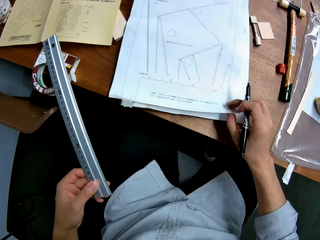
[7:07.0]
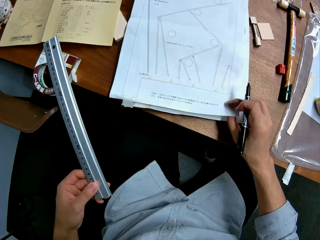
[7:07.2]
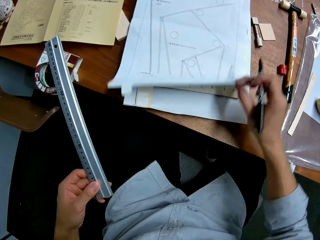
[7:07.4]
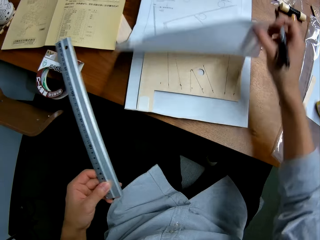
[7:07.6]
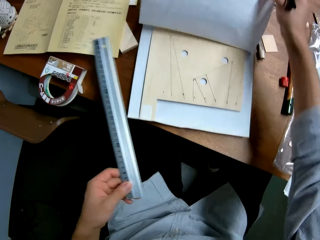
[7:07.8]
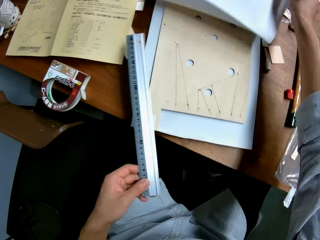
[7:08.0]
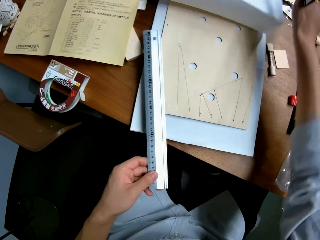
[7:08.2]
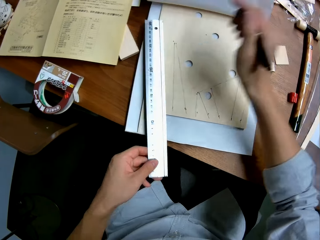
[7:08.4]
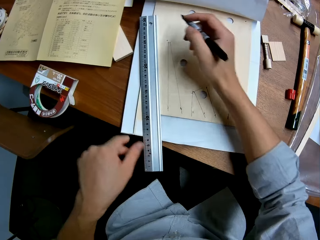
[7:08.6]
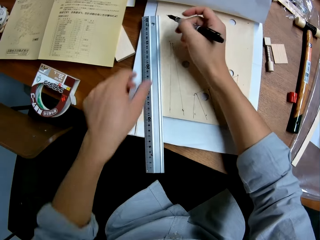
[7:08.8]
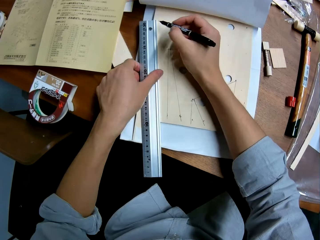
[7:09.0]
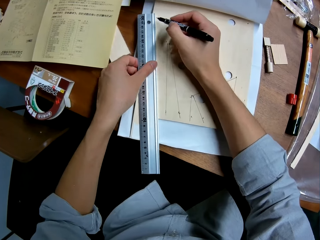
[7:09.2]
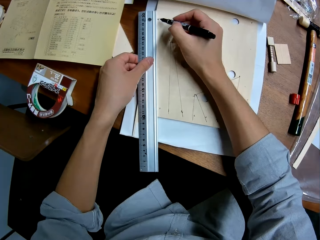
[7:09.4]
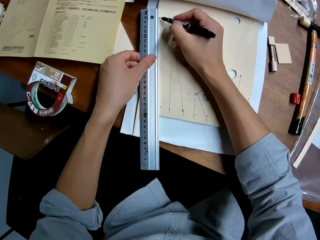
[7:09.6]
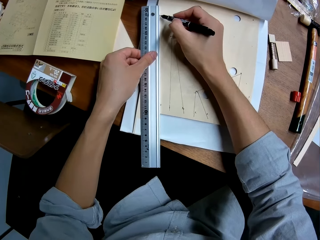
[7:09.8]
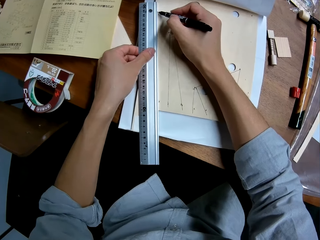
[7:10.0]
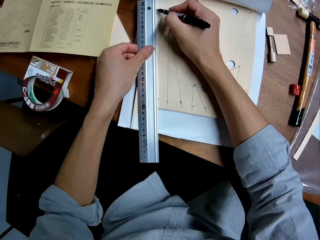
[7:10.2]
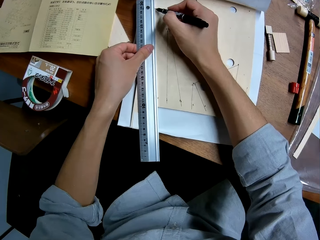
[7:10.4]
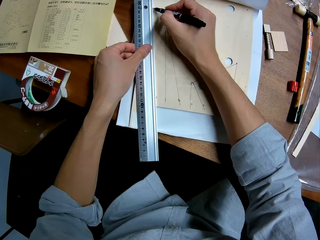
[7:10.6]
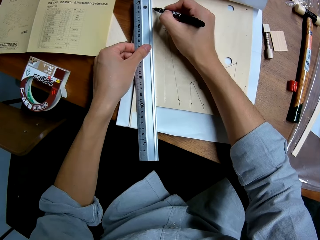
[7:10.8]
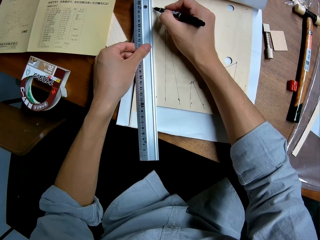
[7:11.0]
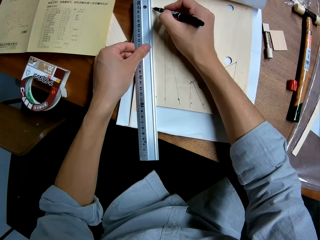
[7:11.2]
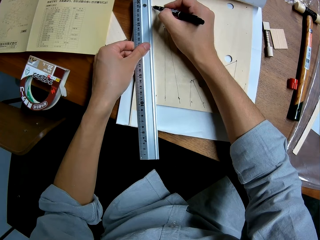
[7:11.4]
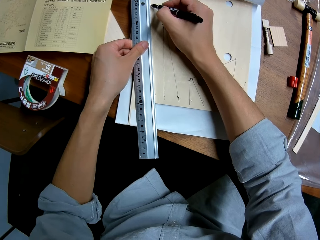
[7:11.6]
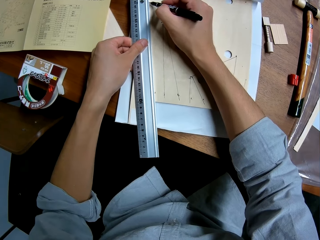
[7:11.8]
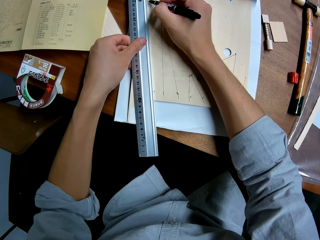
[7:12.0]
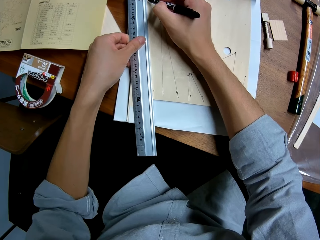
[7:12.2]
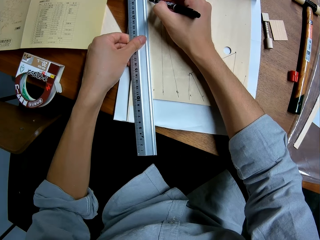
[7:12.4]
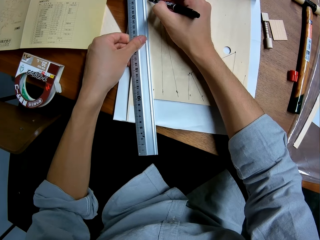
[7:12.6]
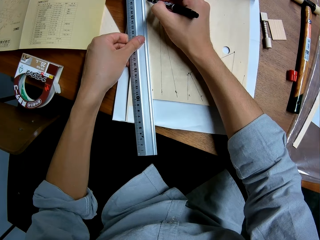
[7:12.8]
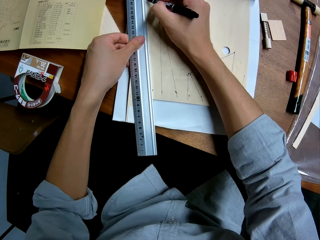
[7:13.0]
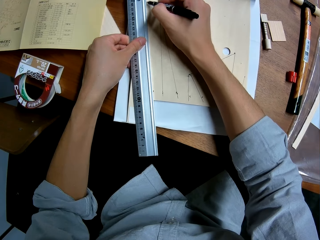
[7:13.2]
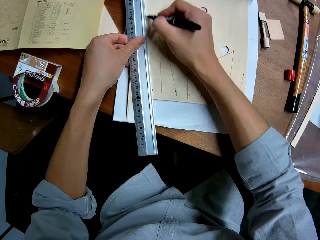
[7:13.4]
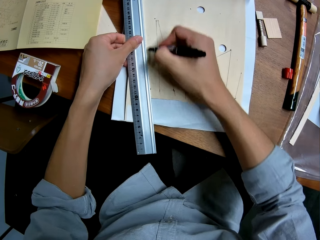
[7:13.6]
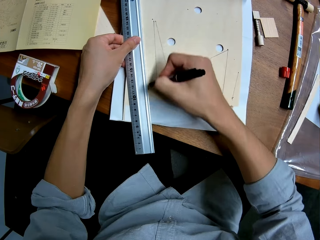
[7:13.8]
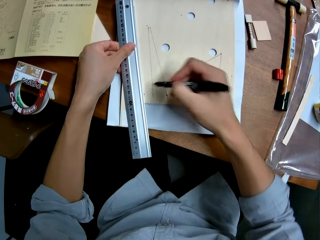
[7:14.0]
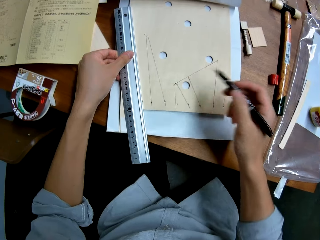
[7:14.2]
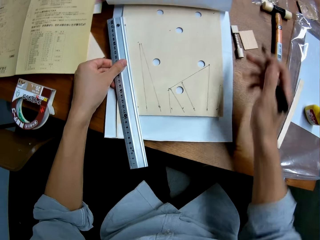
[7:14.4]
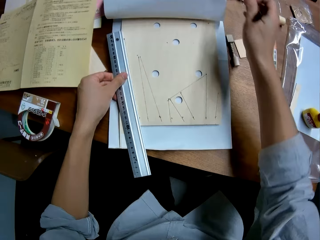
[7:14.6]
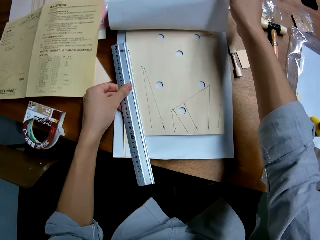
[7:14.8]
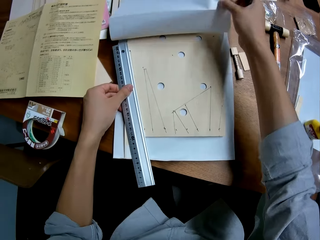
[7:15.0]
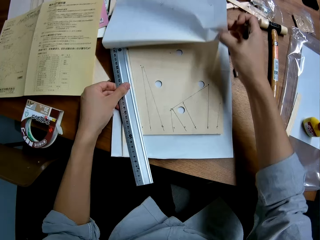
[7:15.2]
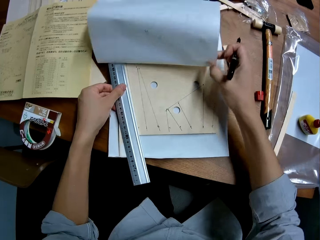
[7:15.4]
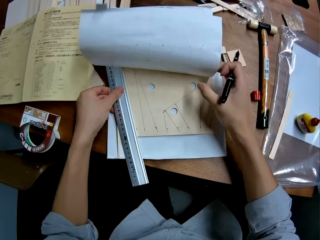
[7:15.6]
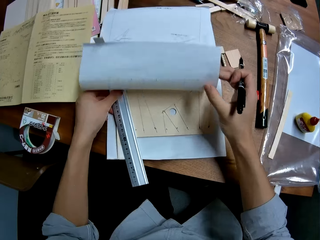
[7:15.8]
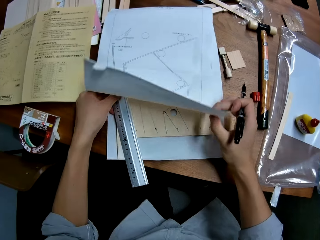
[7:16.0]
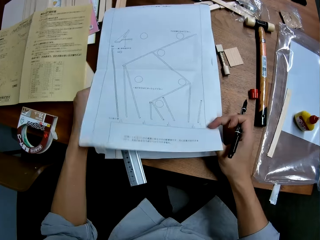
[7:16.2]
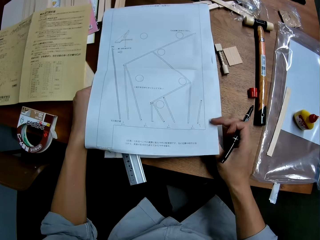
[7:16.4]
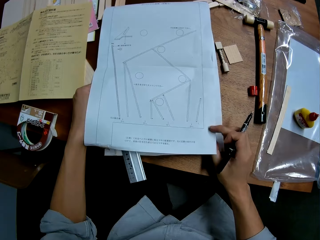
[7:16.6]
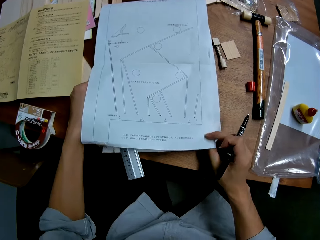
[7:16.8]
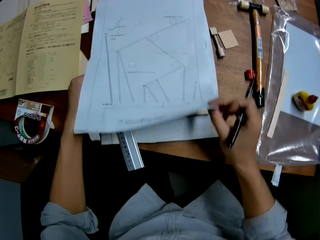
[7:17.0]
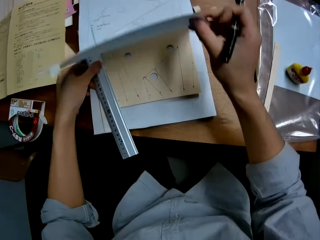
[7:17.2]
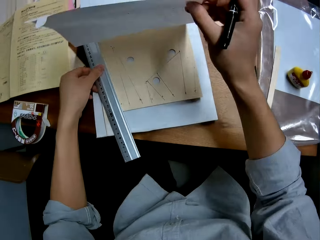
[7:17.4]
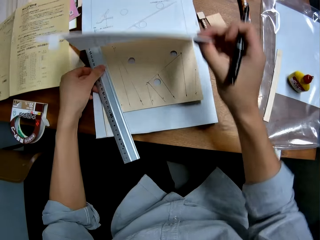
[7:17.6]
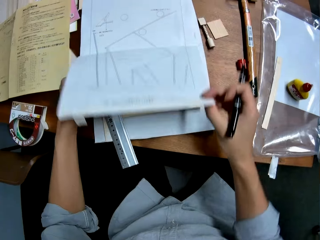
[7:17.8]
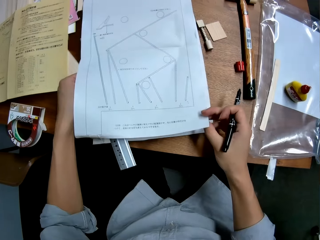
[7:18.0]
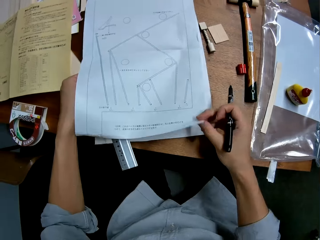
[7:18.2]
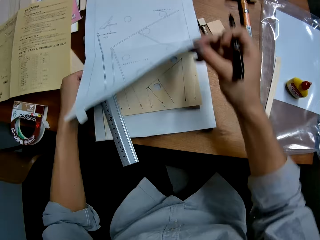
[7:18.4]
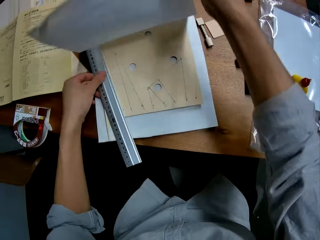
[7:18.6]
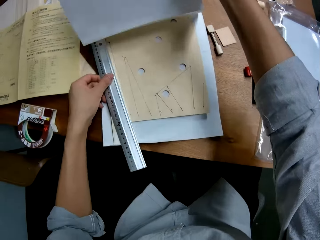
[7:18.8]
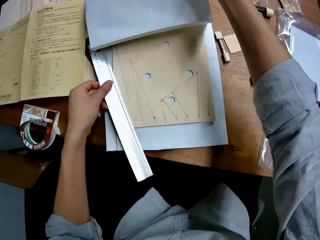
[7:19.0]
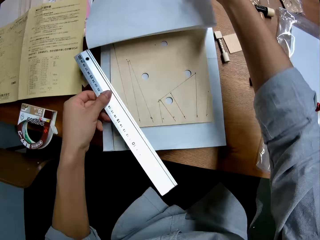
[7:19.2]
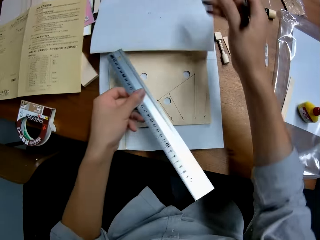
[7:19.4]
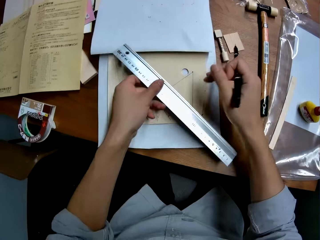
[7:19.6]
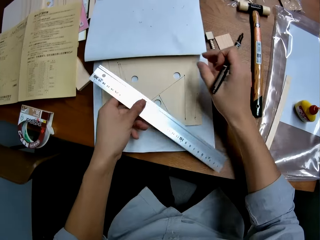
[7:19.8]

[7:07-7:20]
The camera wearer drops the paper down on the wooden mechanical model with his right hand. He raises the paper on the wooden mechanical model with his right hand. He places the ruler in his left hand on the wooden mechanical model. He opens the paper. He rules on the wooden mechanical model with the ruler and the marker in his right hand. He drops the paper down on the wooden mechanical model with his right hand. He opens the paper. He raises the paper on the wooden mechanical model with his right hand. He drops the paper down on the wooden mechanical model with his right hand. He looks at the paper. He raises the paper on the wooden mechanical model with his right hand.

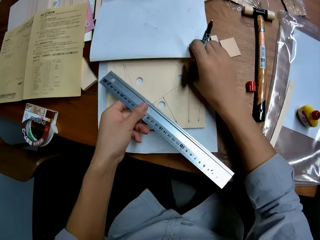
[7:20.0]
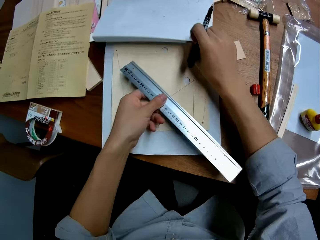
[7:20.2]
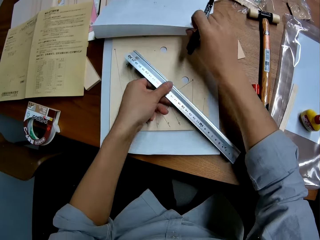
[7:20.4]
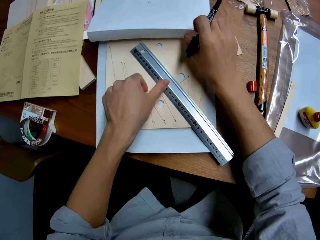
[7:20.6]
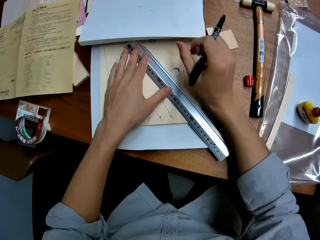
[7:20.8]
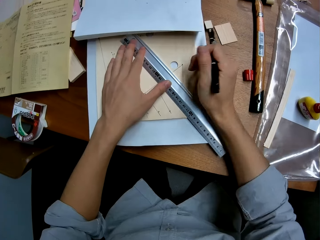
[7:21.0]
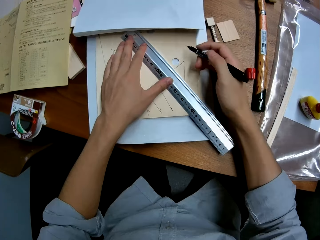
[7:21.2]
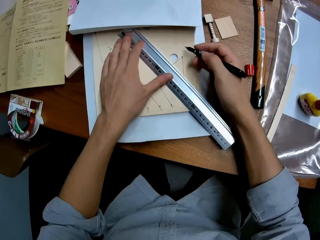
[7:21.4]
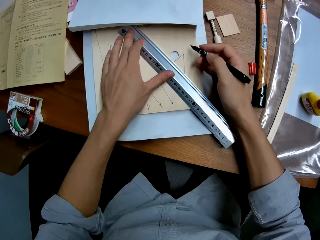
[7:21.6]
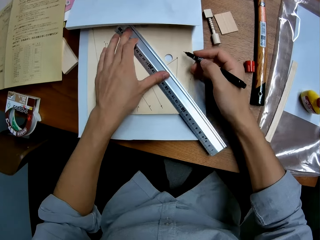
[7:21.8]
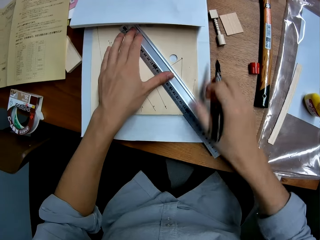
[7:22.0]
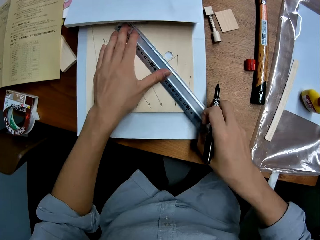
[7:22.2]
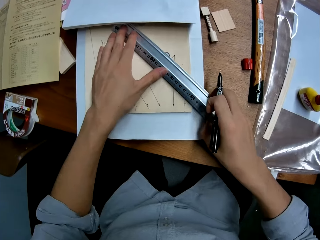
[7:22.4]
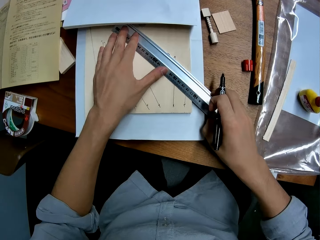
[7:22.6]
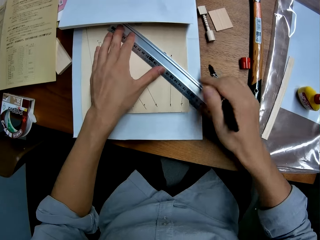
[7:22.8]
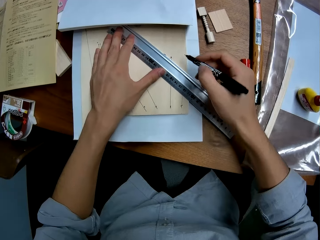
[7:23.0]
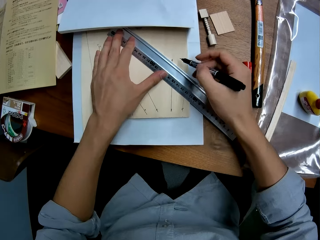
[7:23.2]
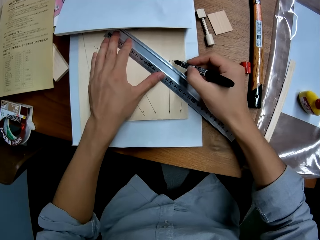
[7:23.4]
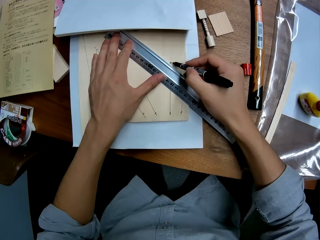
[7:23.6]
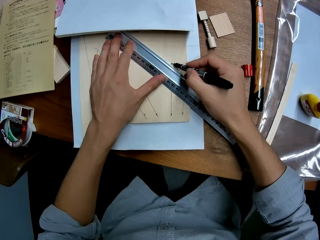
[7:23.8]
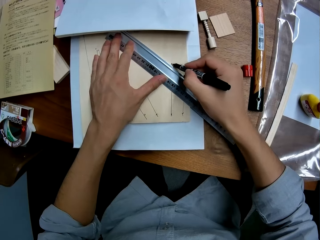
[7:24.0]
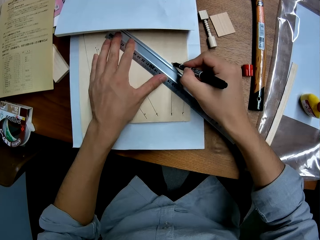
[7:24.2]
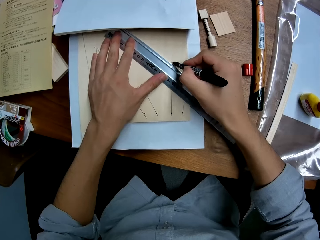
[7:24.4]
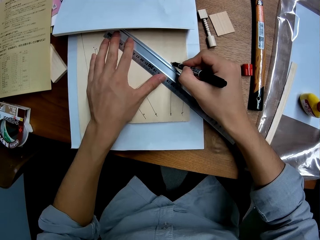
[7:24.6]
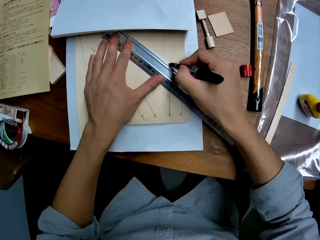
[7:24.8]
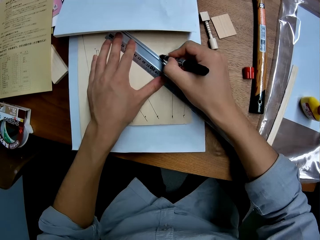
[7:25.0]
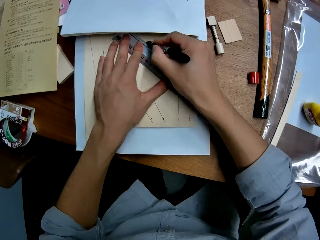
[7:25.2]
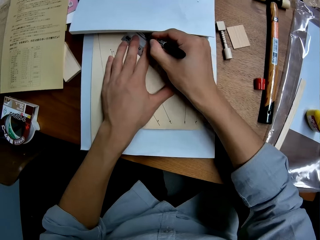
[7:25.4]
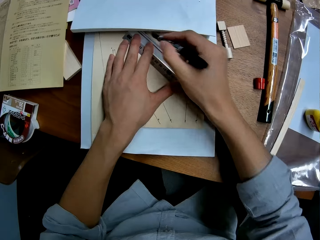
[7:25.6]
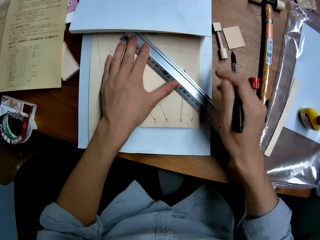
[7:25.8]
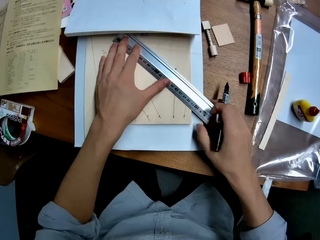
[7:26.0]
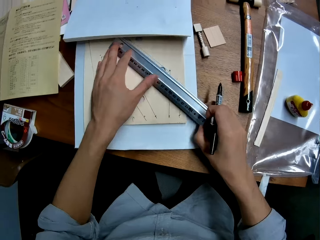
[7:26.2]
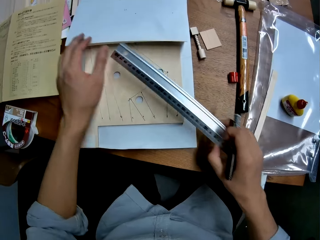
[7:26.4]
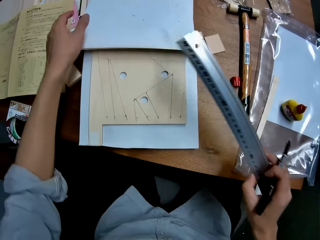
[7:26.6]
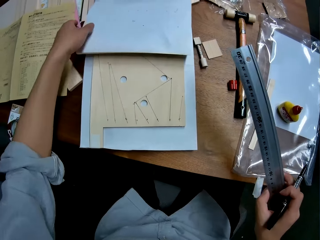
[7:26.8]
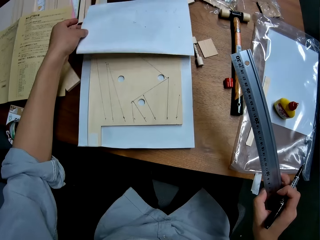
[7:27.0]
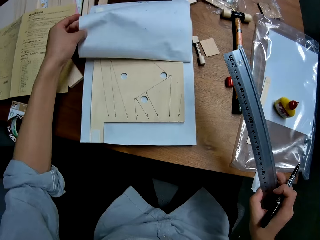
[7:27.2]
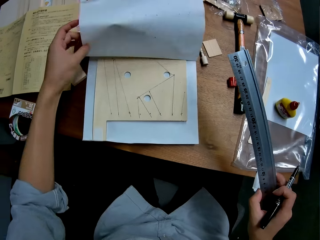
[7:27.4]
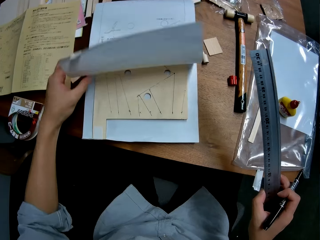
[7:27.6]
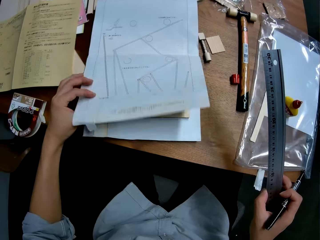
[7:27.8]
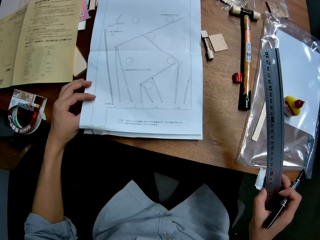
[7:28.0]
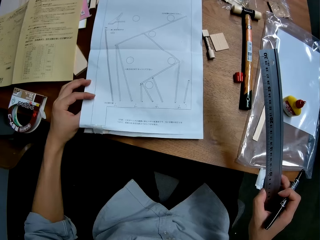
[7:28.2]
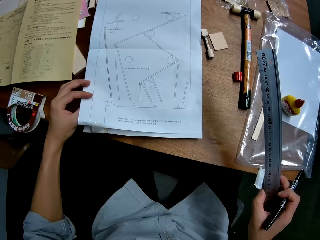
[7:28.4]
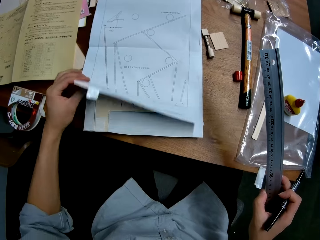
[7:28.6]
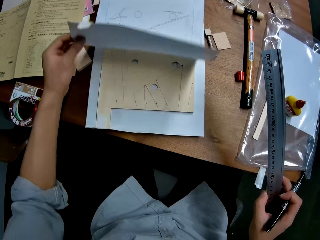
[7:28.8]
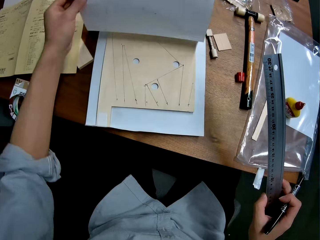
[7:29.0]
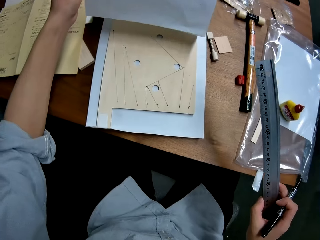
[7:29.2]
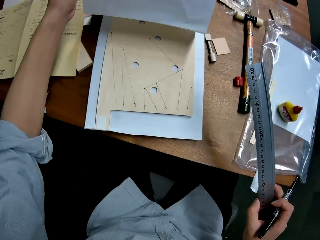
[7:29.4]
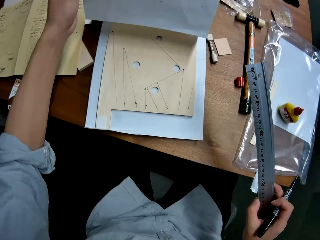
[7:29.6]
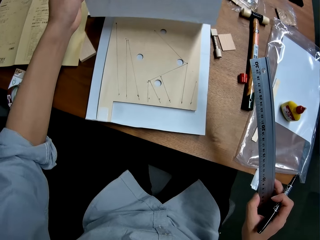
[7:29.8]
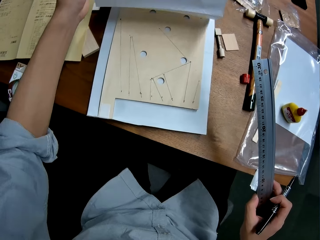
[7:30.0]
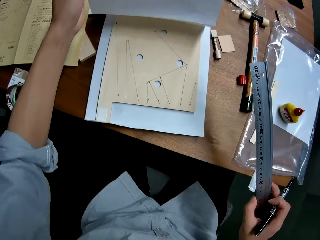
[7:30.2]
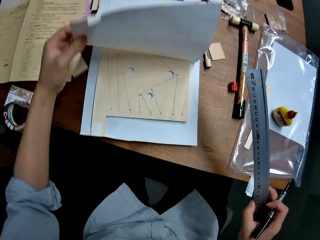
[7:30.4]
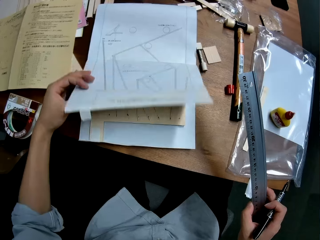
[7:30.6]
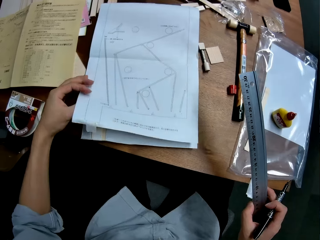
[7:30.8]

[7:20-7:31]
The camera wearer adjusts the paper on the wooden mechanical model with his right hand. He moves the ruler in his left hand on the wooden mechanical model. He rules on the wooden mechanical model with the ruler and the marker in his right hand. He picks up the ruler from the wooden mechanical model with his right hand. He drops the paper down on the wooden mechanical model with his left hand. He opens the paper. He raises the paper on the wooden mechanical model with his left hand.
